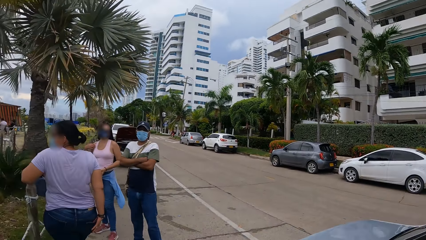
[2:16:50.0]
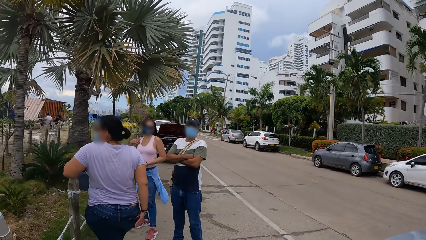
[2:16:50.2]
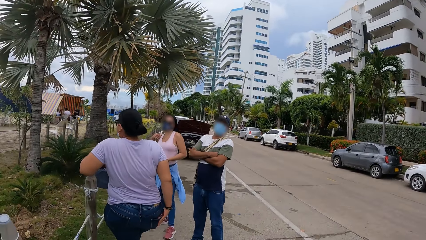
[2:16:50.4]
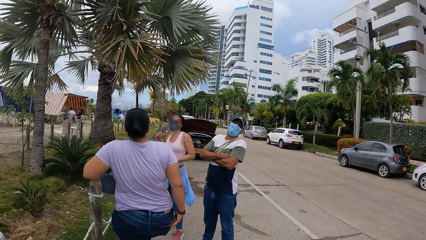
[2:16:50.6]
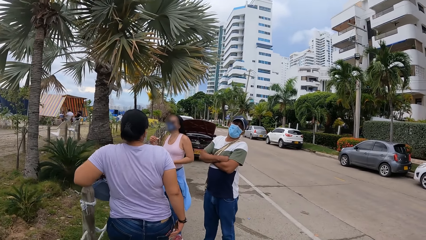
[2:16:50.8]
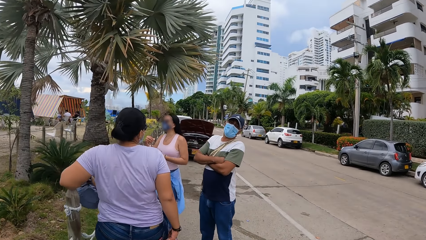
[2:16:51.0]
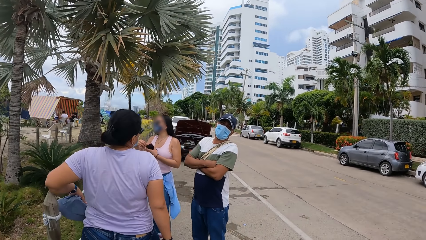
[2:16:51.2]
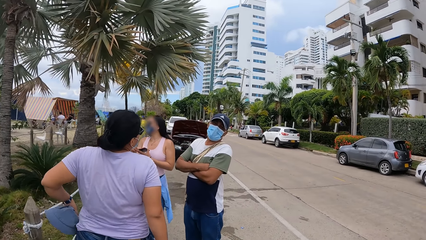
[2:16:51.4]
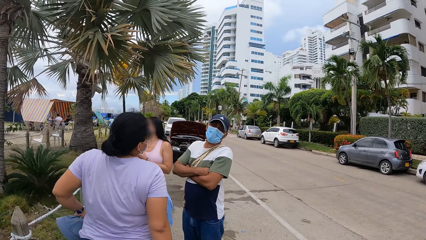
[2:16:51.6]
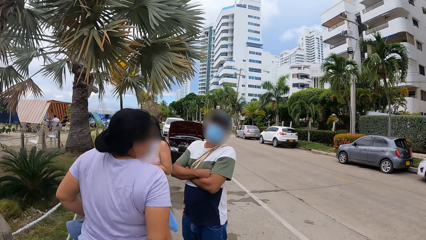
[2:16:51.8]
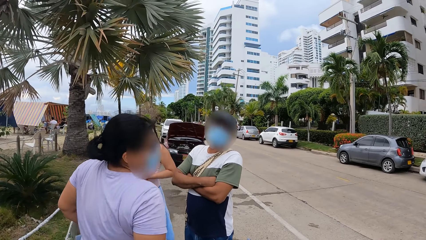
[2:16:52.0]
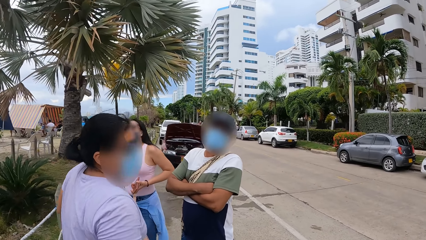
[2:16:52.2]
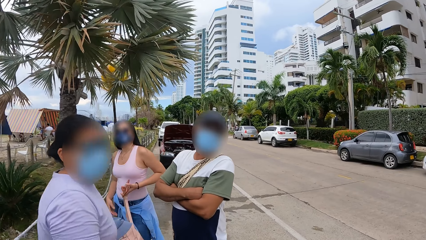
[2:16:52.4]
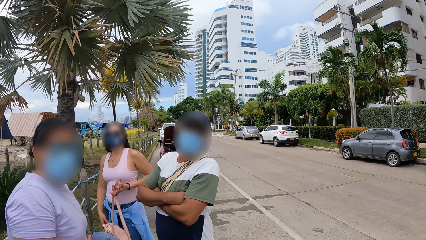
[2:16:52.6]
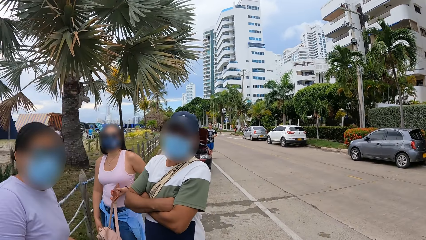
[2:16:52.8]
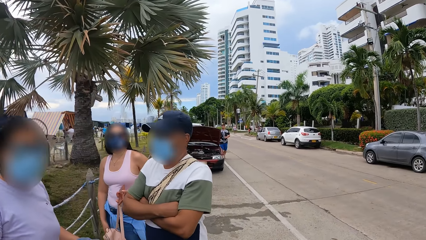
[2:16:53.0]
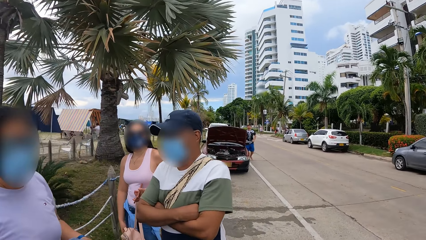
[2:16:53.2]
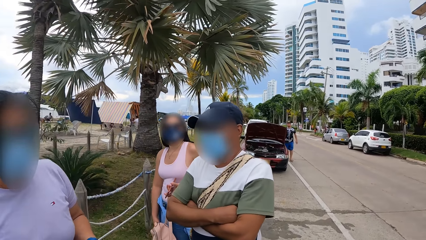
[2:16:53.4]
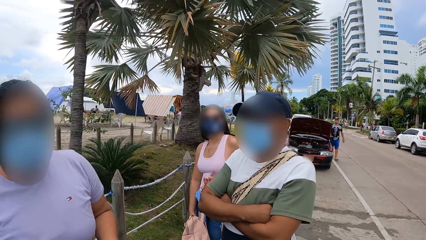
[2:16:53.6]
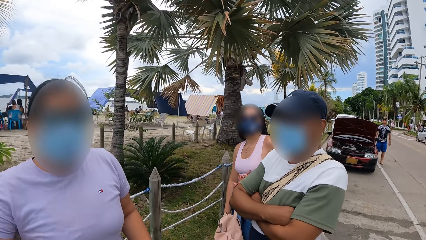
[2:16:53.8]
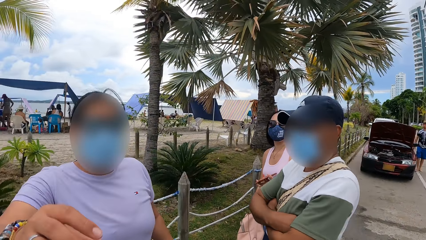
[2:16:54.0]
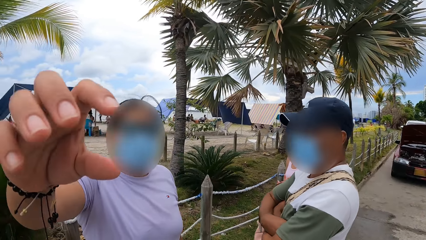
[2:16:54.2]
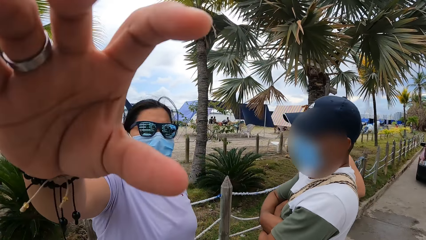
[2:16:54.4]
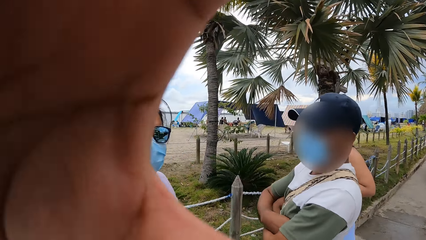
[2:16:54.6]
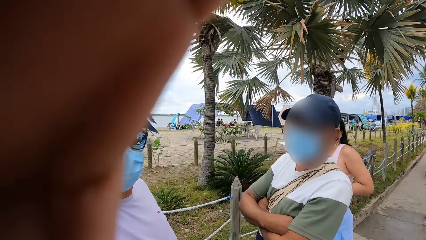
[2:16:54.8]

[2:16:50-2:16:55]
The camera wearer interacts with friends.
